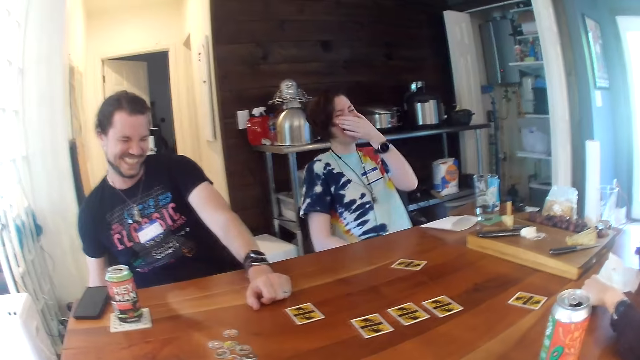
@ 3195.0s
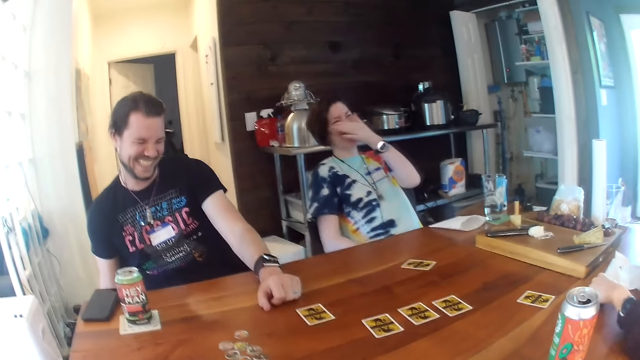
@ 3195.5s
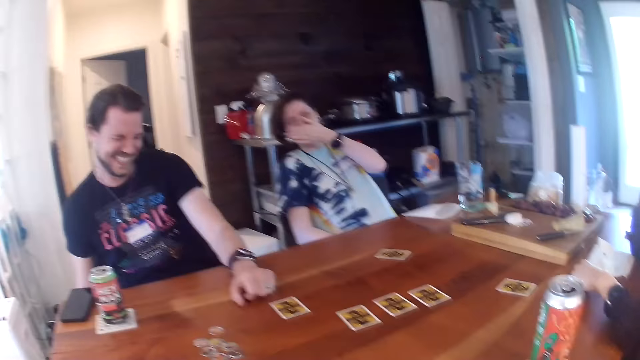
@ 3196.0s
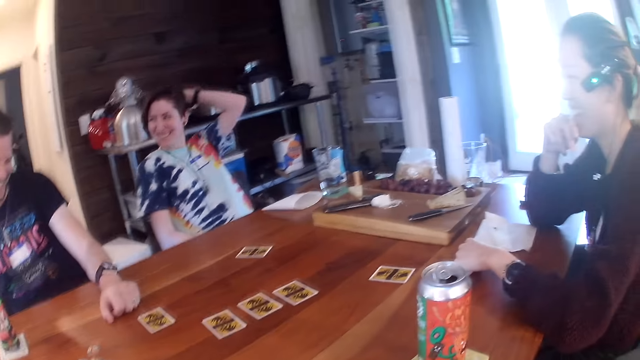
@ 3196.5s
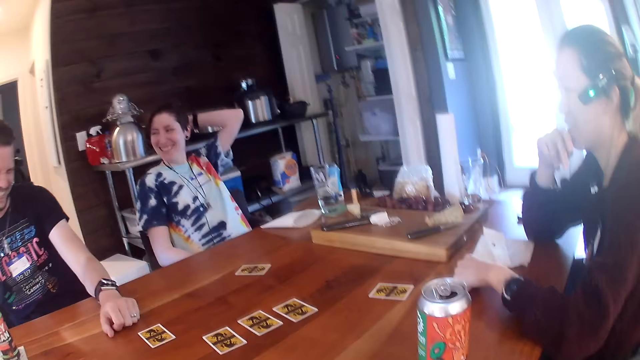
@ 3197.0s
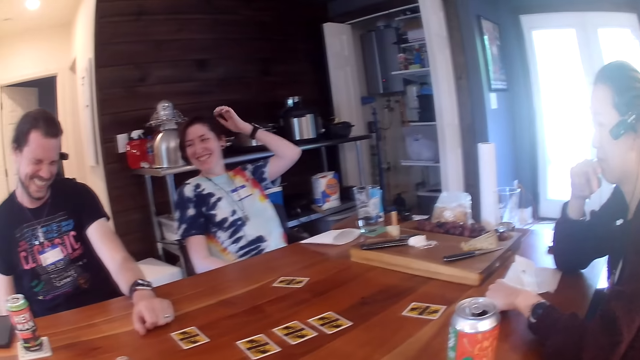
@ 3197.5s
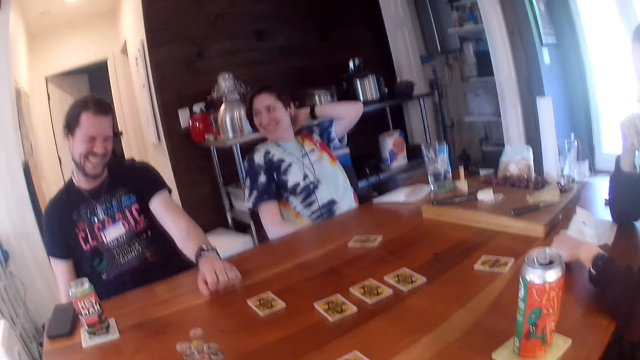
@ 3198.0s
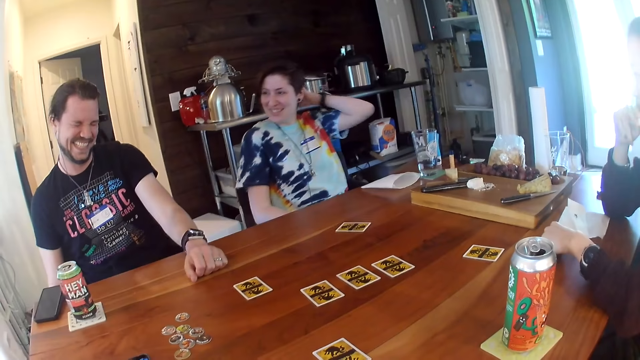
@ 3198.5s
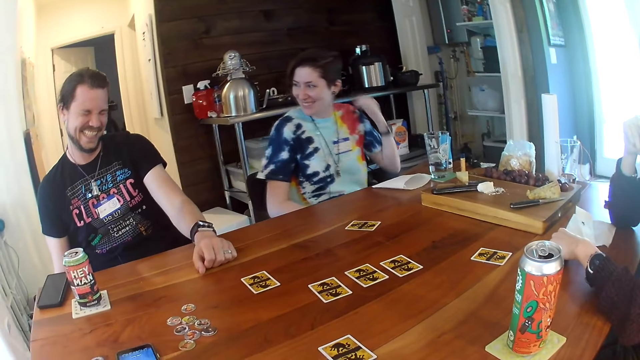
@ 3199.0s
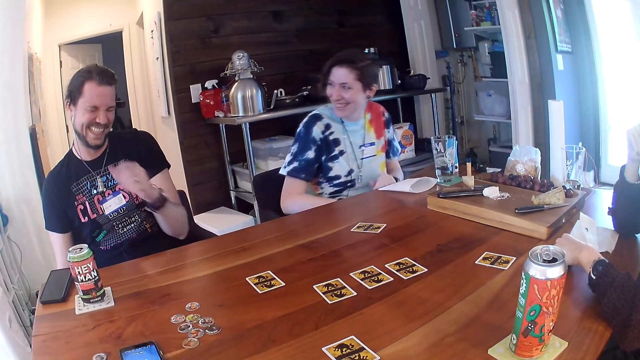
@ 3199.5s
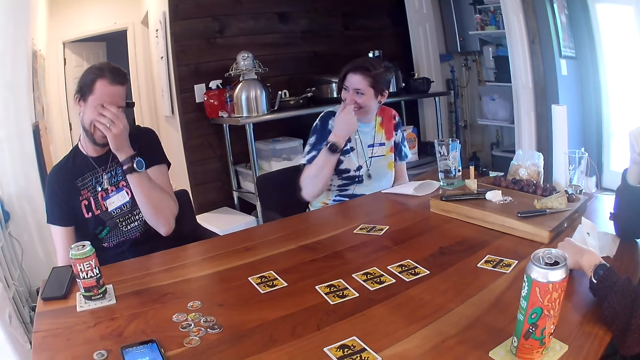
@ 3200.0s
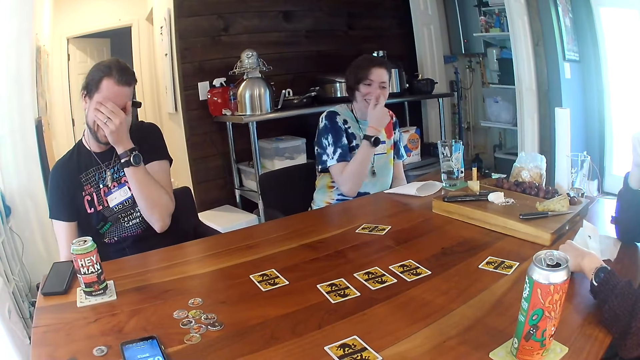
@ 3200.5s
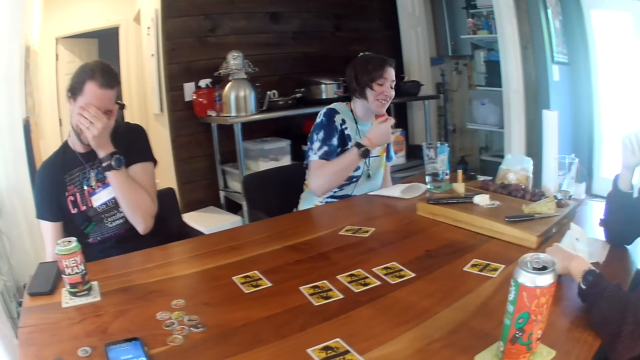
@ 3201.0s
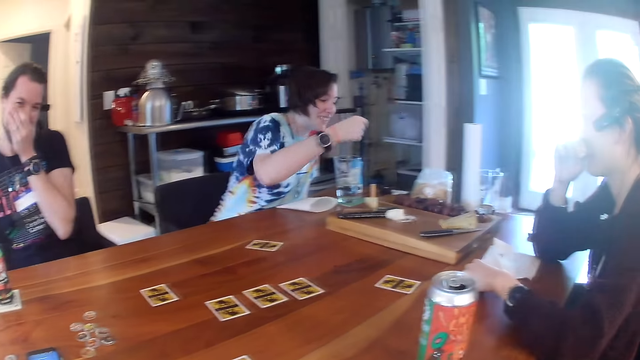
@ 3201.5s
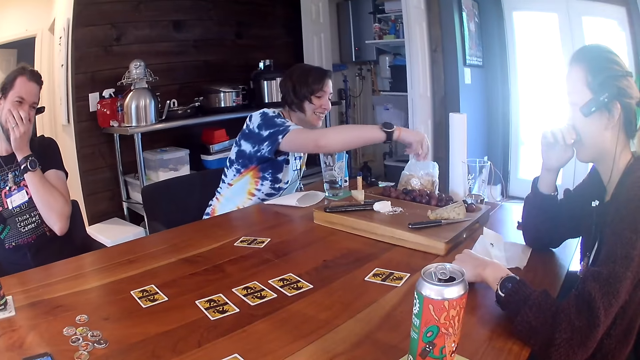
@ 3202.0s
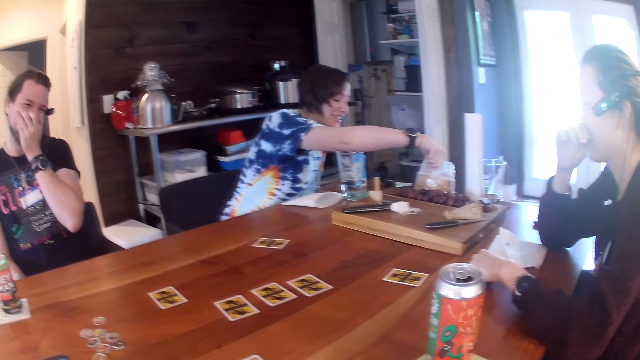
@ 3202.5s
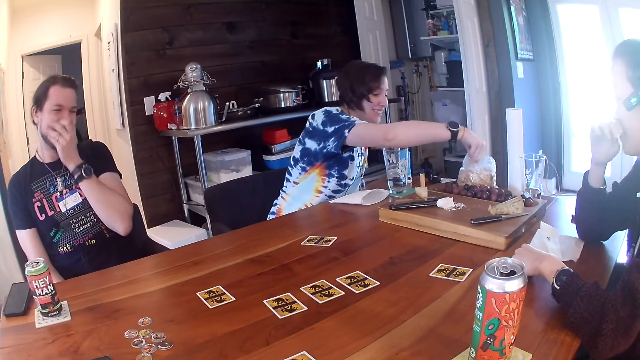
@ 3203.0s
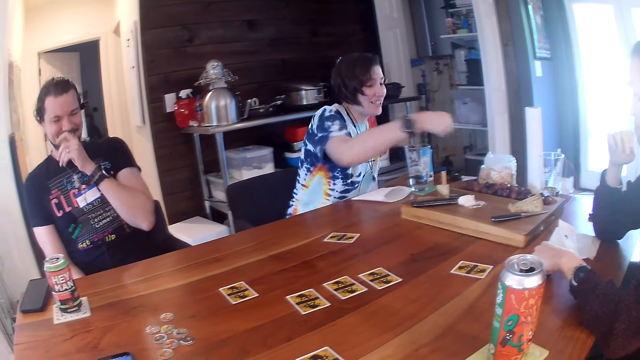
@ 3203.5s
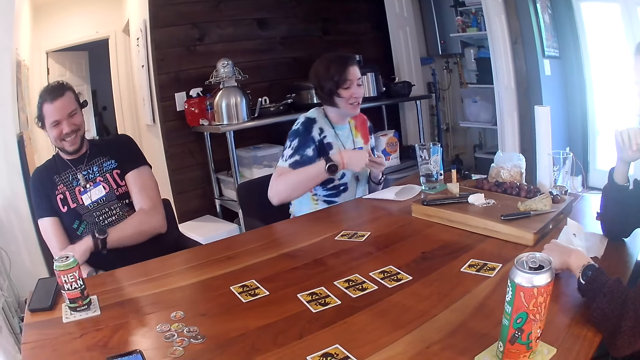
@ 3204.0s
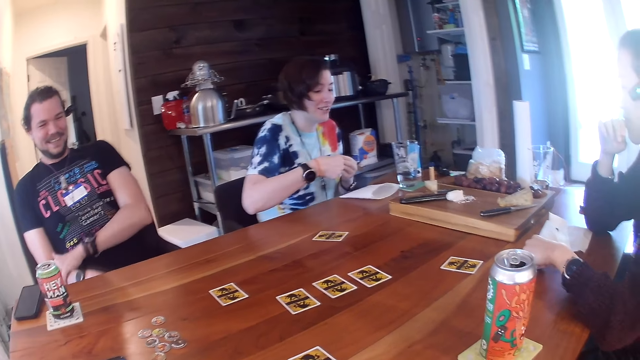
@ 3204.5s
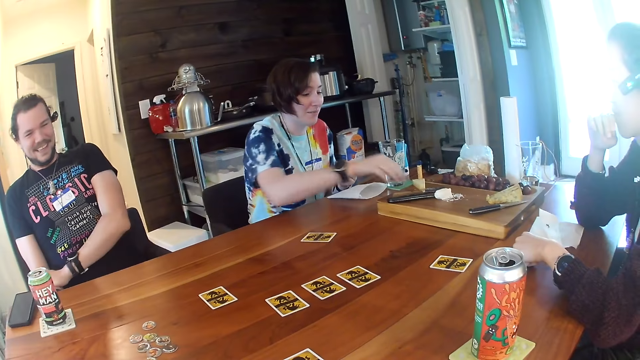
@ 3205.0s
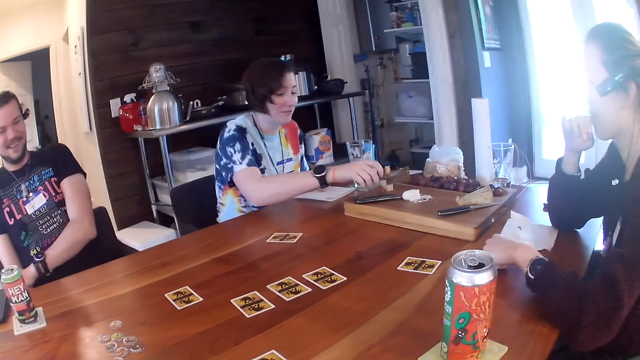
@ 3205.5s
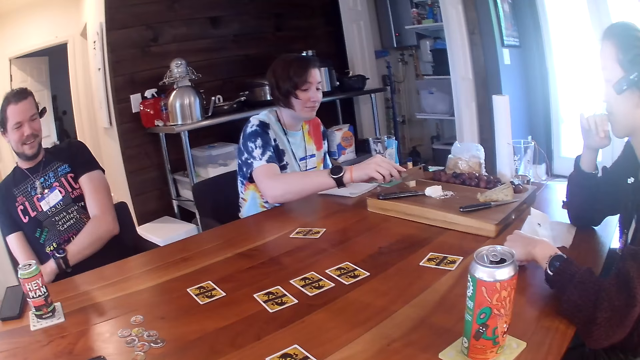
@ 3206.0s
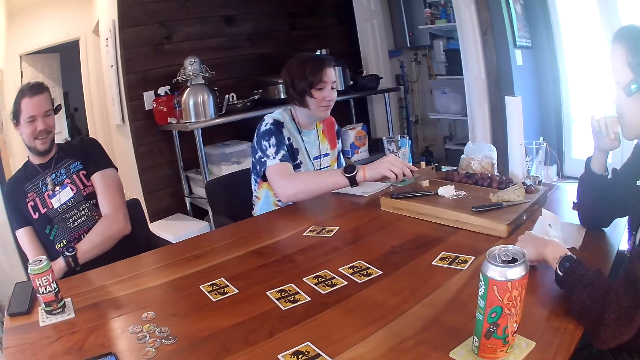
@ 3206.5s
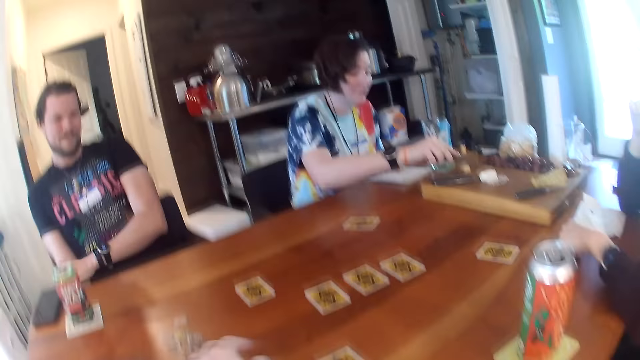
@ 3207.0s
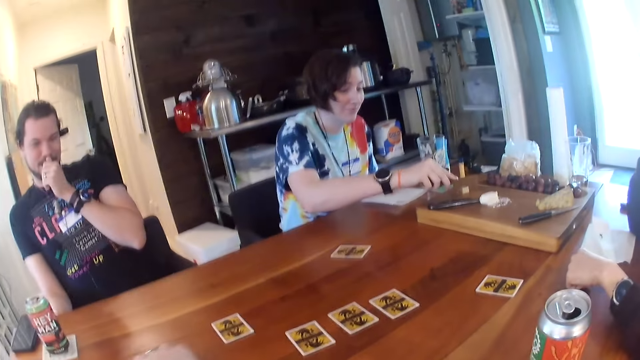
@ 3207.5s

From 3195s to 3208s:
The woman pats her head with her left hand. She picks up a biscuit with her right hand from the bag of biscuits on the table, passes the biscuit to her left hand from her right hand, picks up a cleaver from the wooden board with her right hand, and cuts a slice of cheese with the cleaver in her right hand.

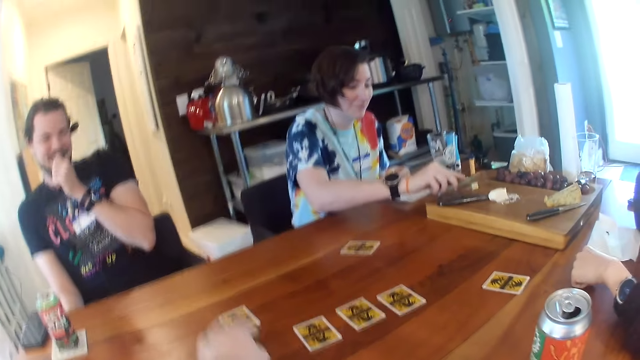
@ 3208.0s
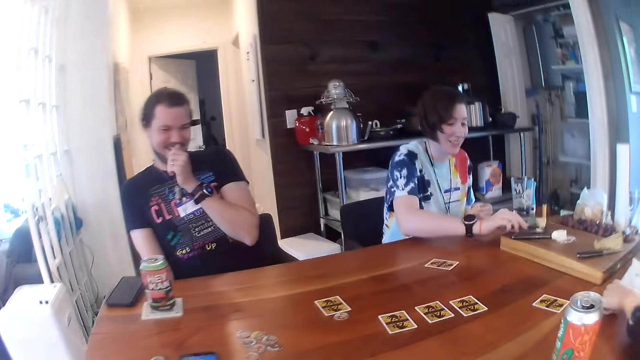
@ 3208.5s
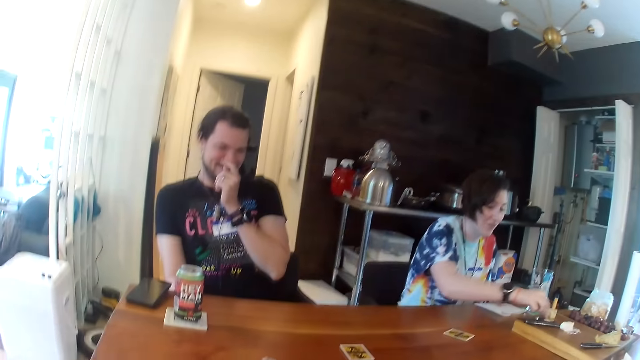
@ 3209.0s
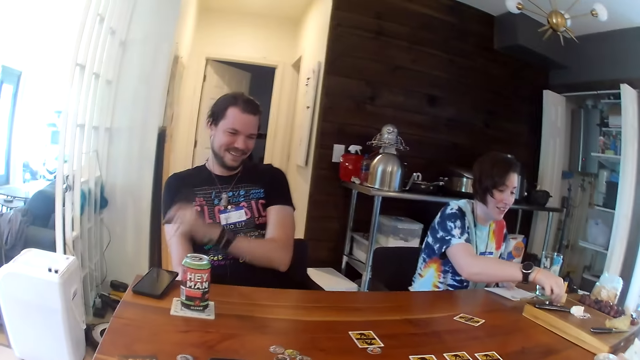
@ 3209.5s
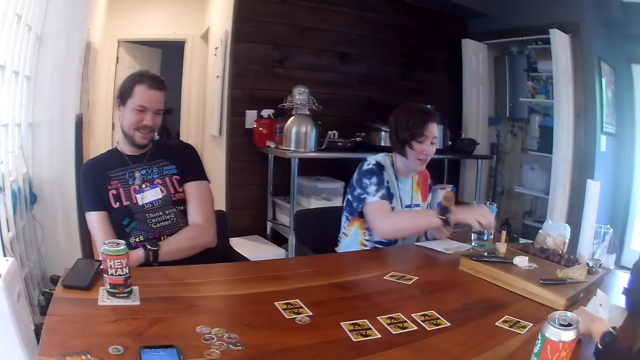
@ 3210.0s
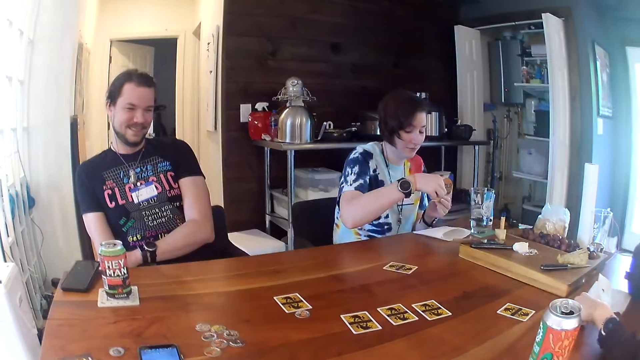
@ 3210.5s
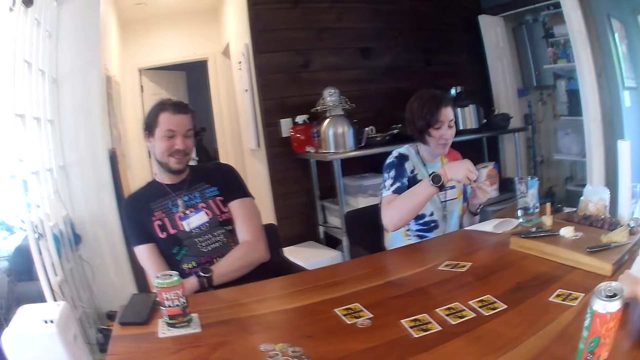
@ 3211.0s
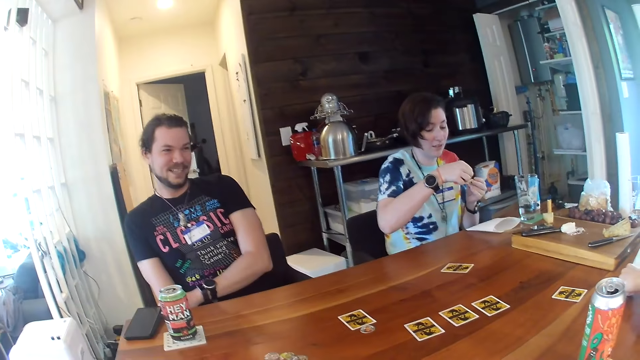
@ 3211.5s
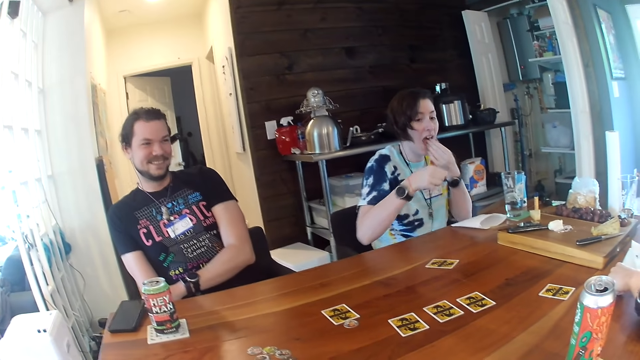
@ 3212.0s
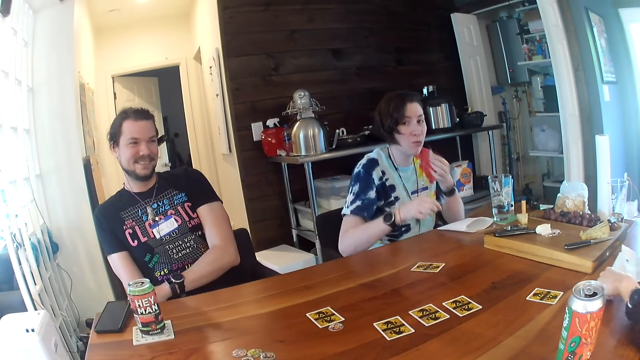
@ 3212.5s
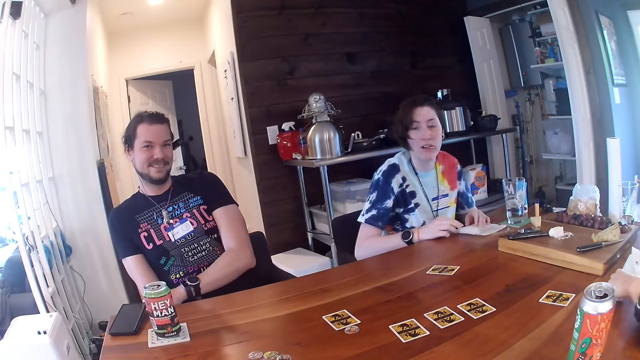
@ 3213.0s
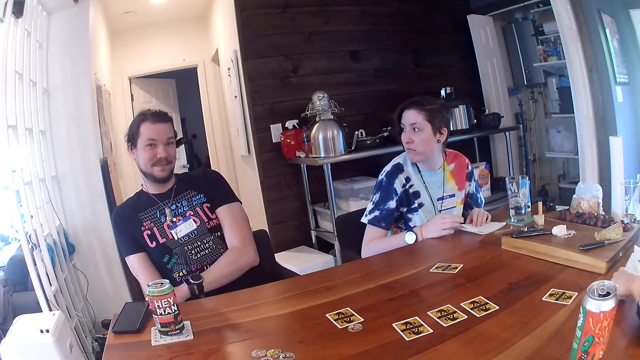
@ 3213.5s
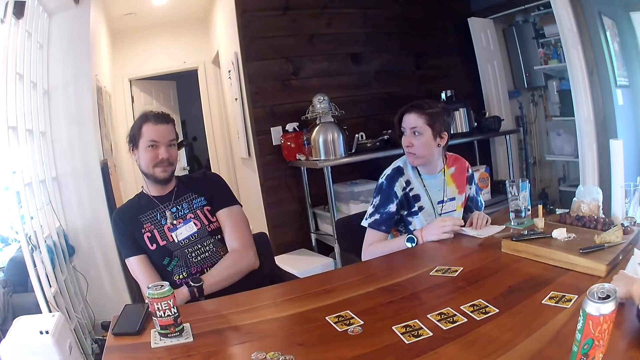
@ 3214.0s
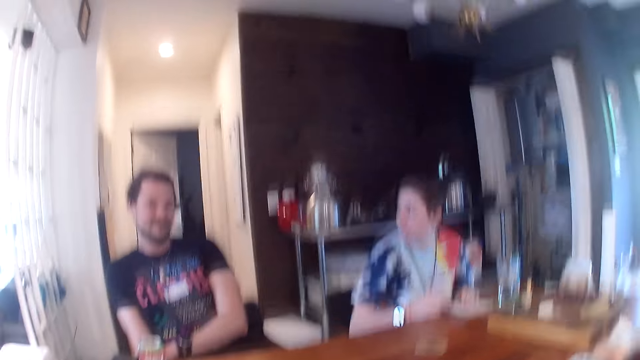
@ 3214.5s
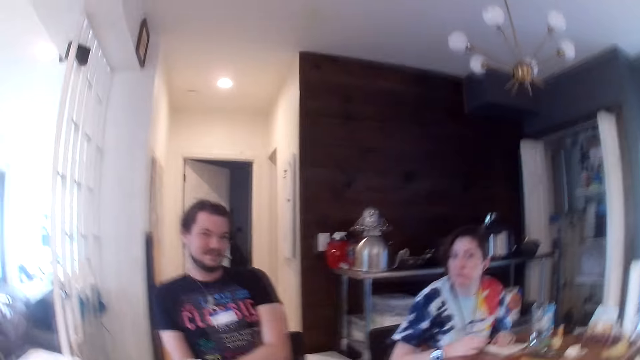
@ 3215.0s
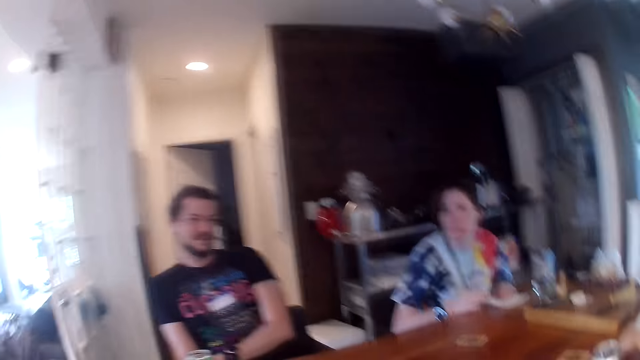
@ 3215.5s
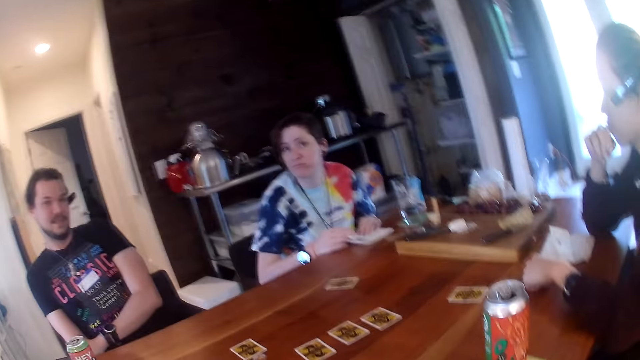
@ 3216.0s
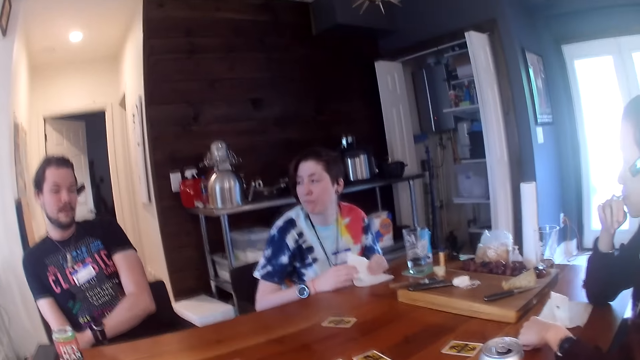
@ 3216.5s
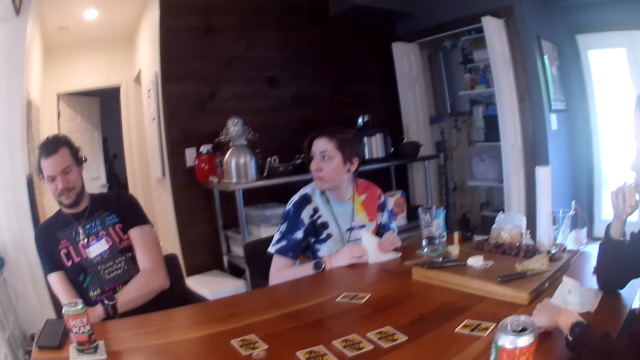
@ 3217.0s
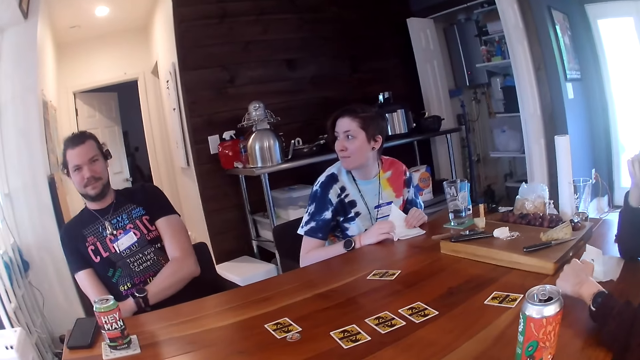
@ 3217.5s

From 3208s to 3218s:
The camera wearer moves tokens on the table. The woman places the cleaver in her right hand on the wooden board. She picks up the slice of cheese from the cleaver with her right hand. She places the slice of cheese in her right hand on the biscuit in her left hand. She eats the biscuit in her left hand. She places both hands on a napkin on the table.
